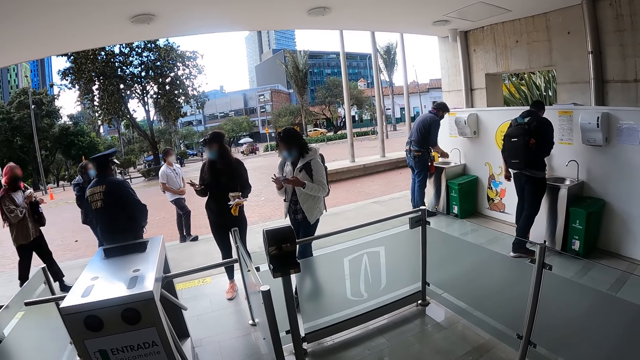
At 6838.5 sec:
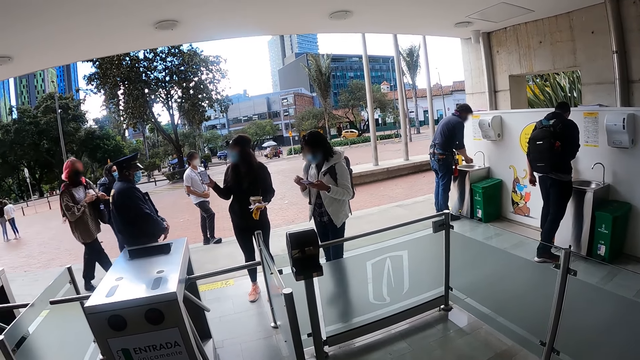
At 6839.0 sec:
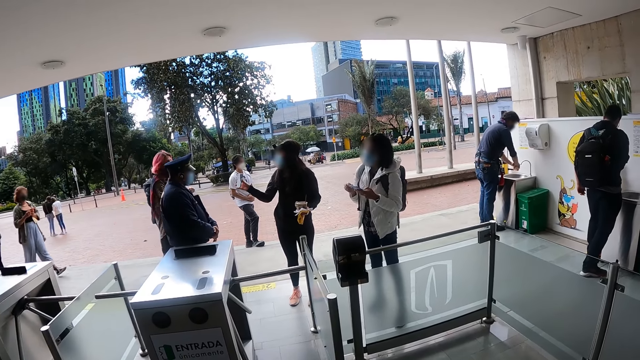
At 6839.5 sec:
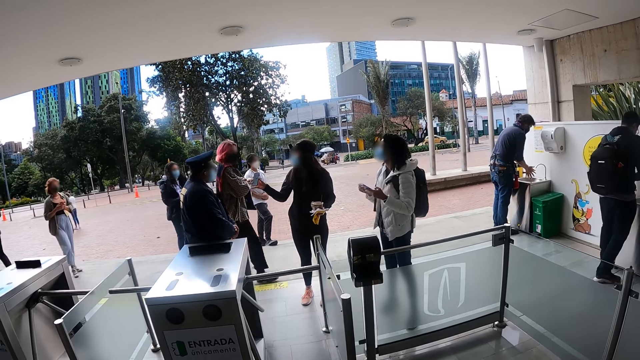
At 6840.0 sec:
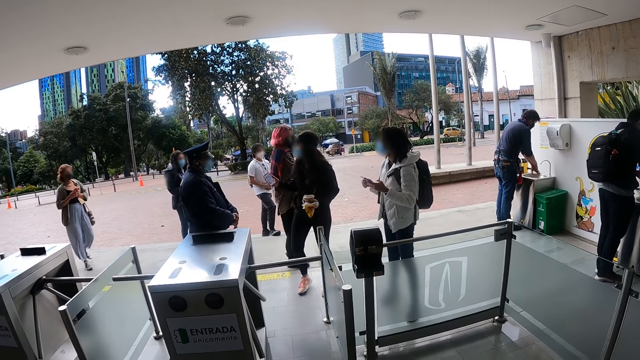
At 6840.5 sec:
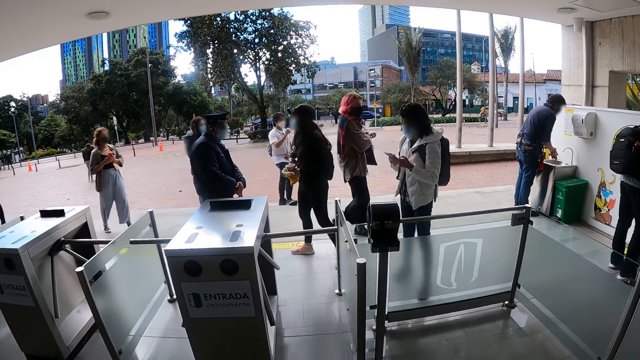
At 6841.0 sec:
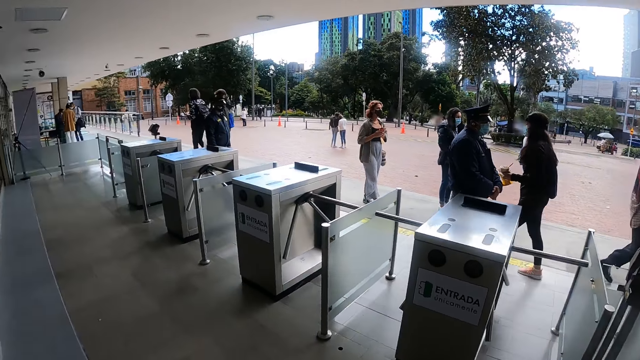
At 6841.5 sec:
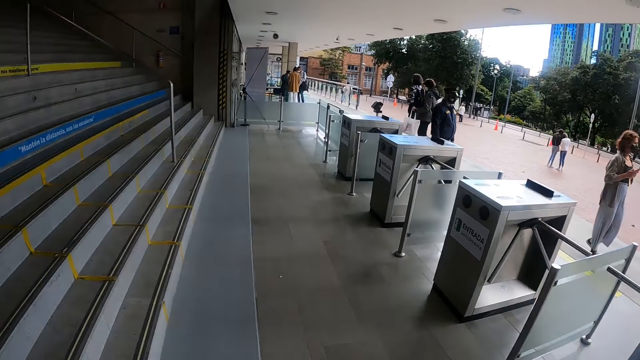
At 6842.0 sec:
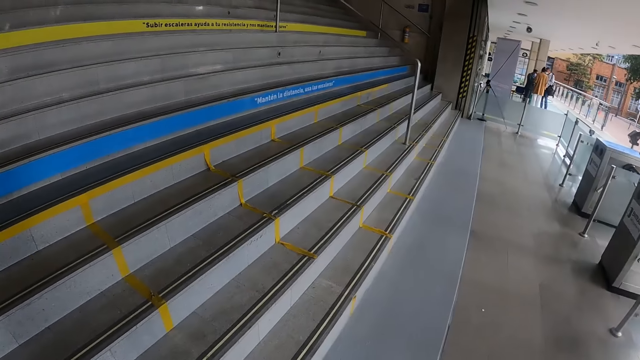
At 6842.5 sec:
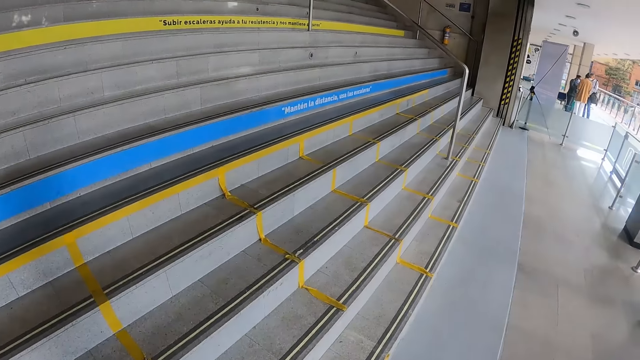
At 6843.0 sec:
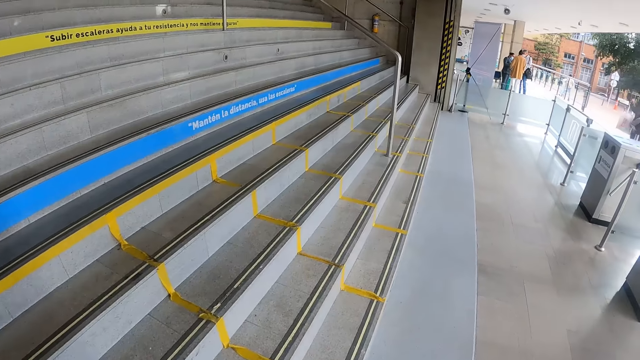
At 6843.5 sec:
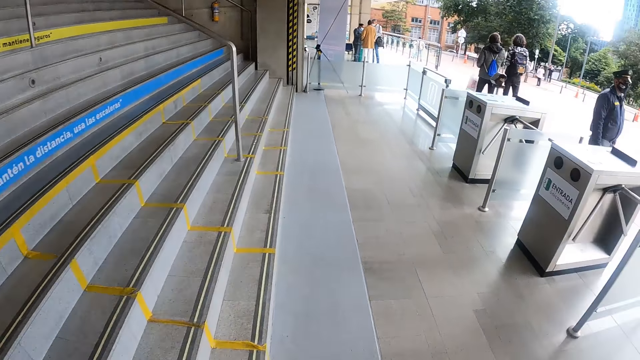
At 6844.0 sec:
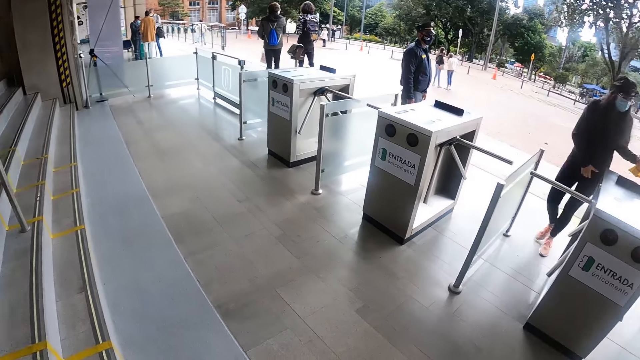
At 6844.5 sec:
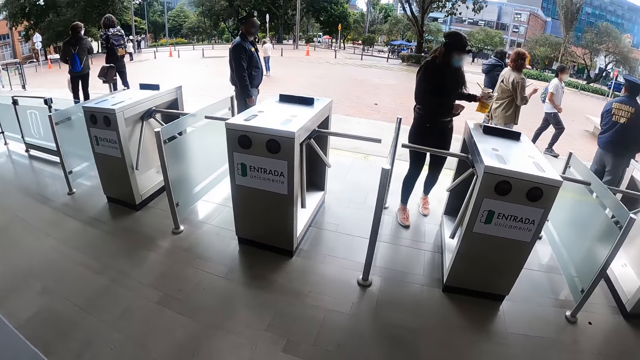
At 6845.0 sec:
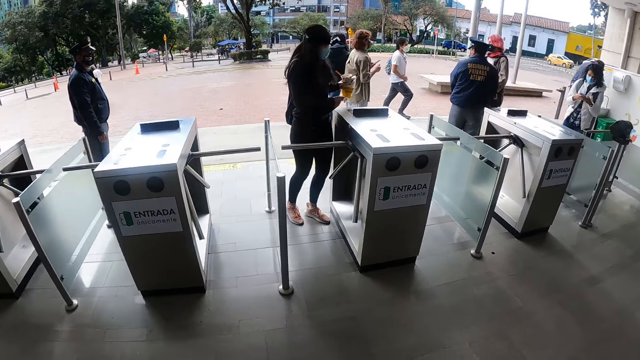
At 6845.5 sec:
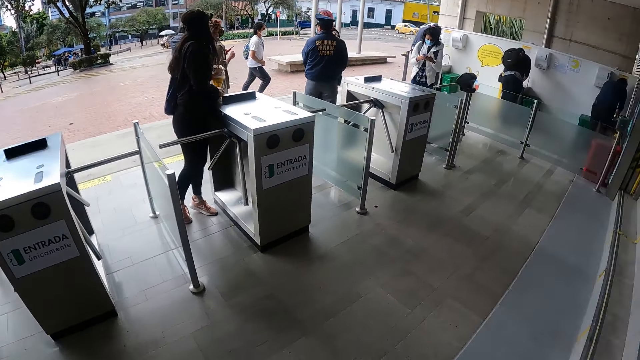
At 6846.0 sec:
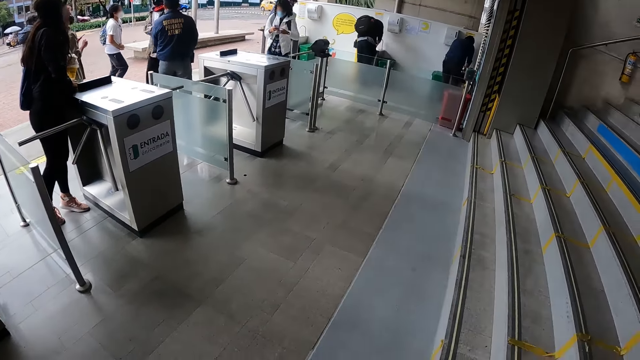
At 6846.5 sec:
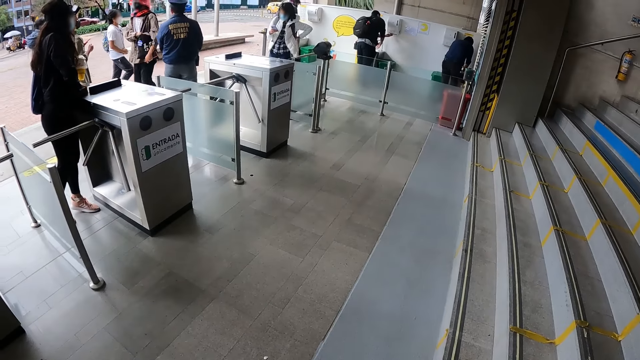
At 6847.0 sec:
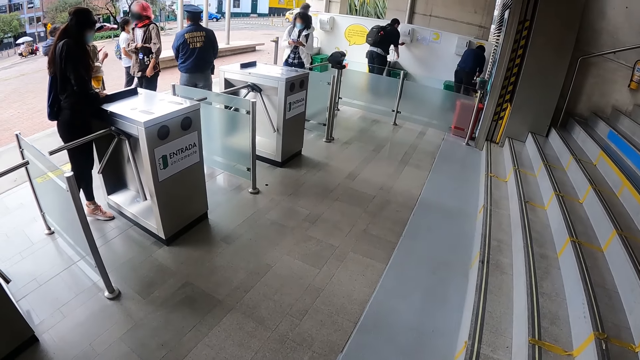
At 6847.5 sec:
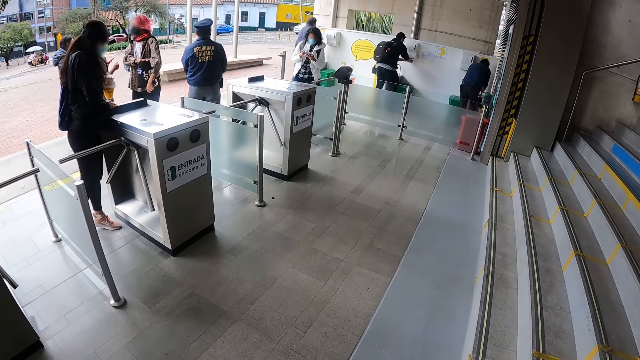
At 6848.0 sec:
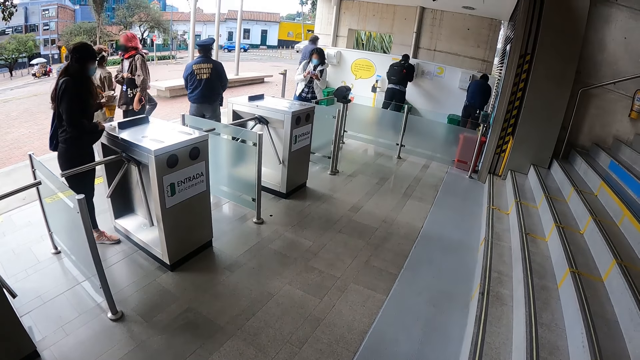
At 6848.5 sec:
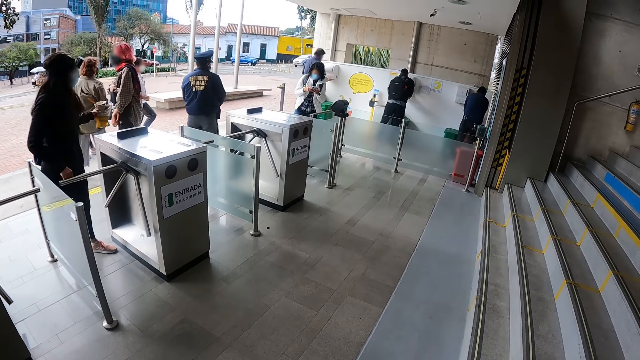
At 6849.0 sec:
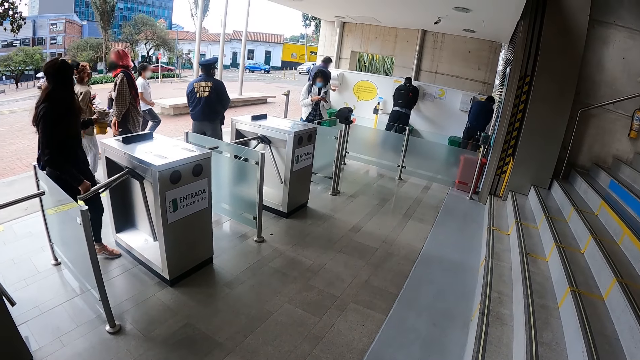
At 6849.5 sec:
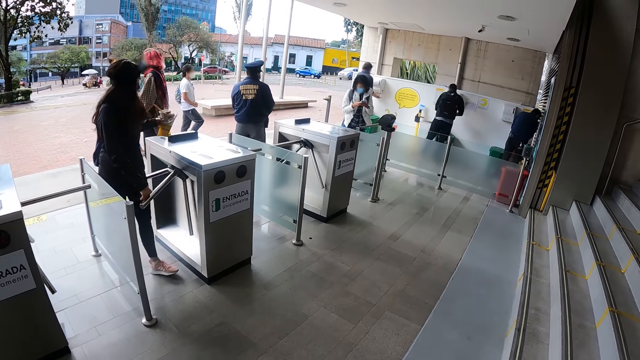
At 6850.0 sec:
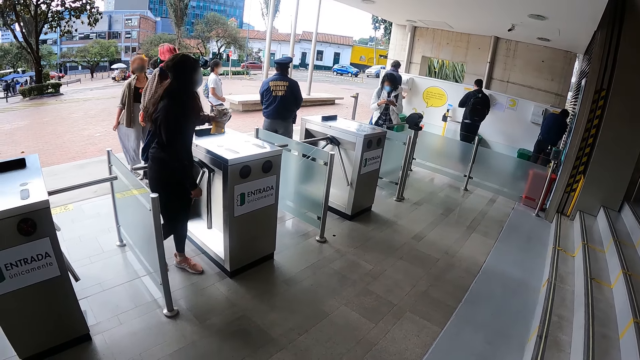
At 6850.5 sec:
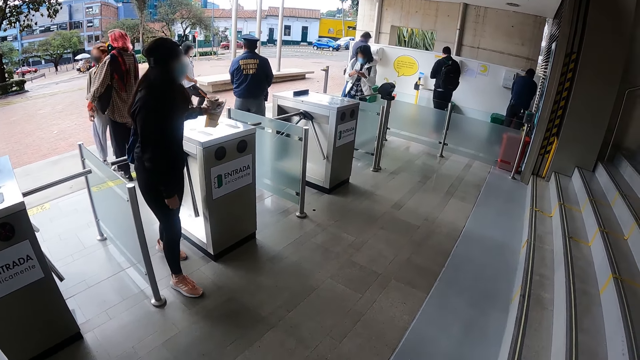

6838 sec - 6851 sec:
A woman operates a phone. The camera wearer looks around the building. They walk on the floor and look around. The woman operates the phone.

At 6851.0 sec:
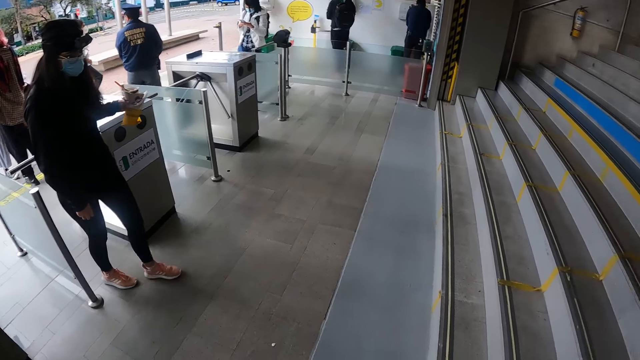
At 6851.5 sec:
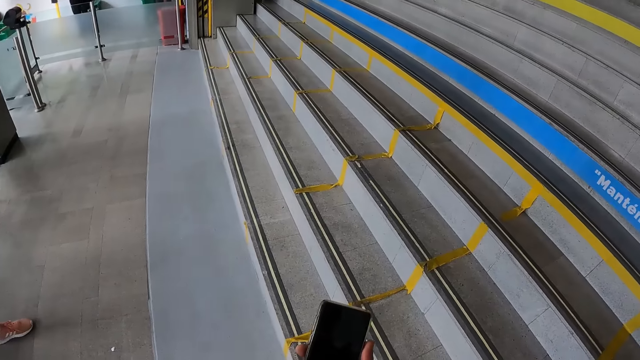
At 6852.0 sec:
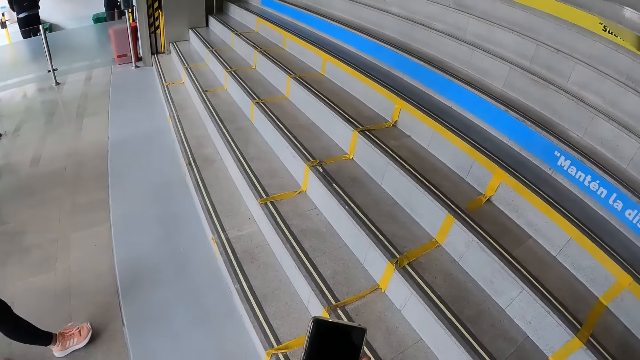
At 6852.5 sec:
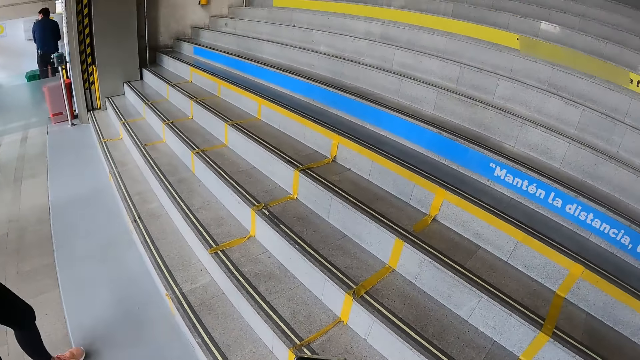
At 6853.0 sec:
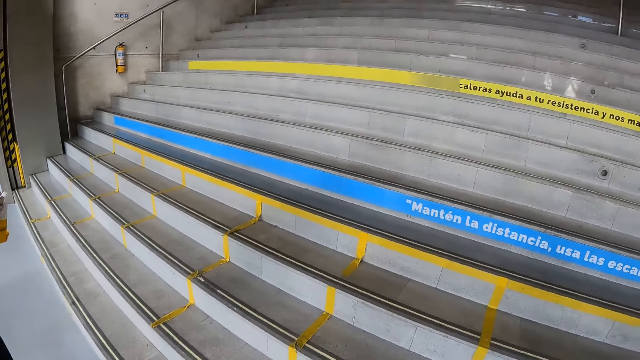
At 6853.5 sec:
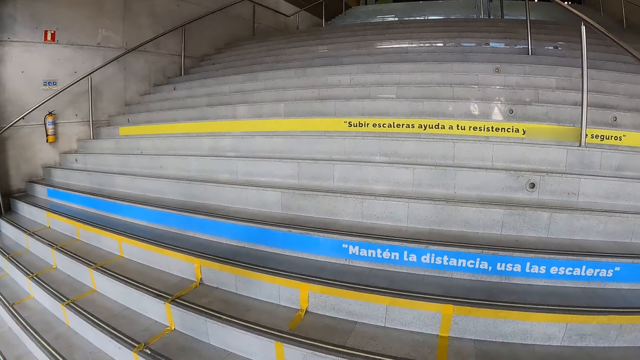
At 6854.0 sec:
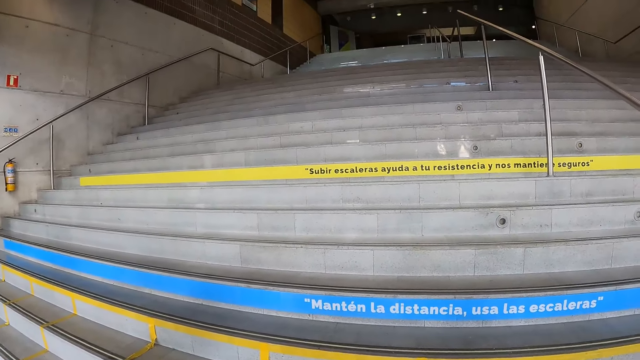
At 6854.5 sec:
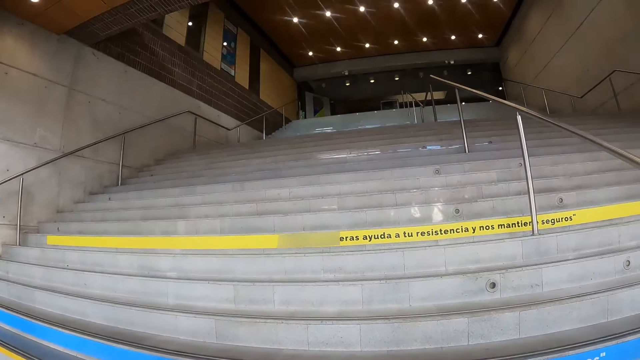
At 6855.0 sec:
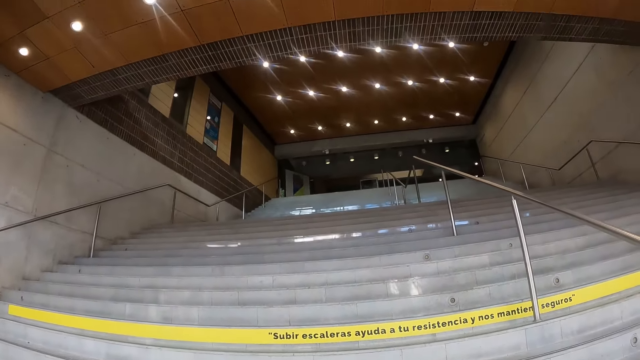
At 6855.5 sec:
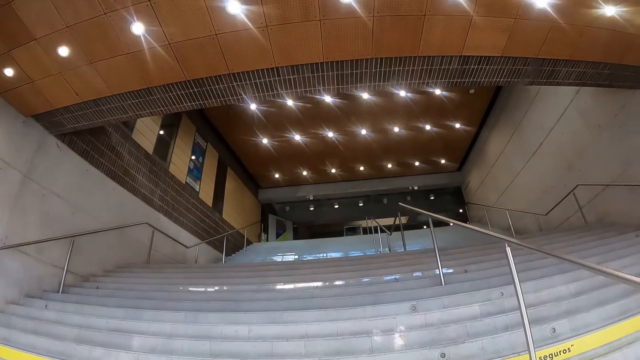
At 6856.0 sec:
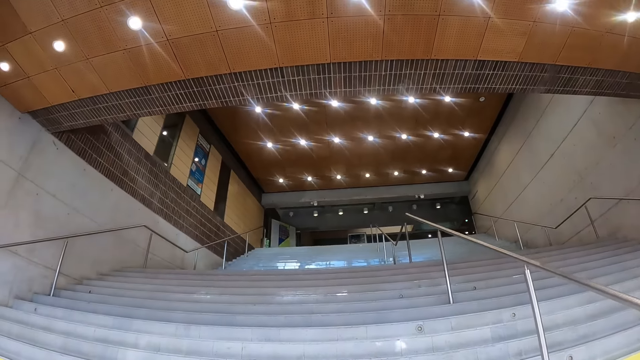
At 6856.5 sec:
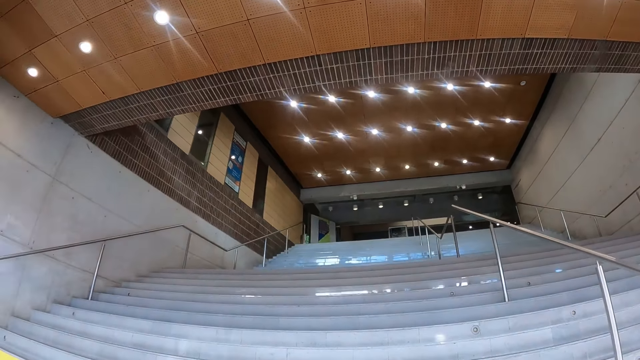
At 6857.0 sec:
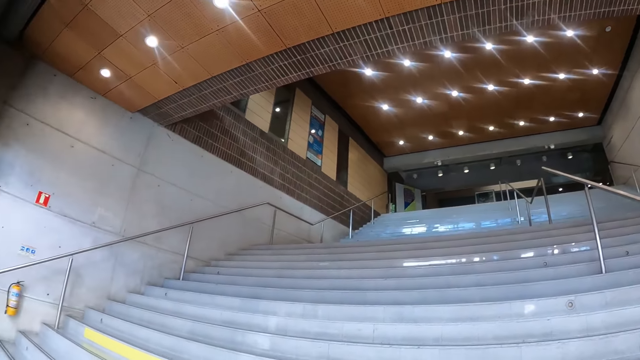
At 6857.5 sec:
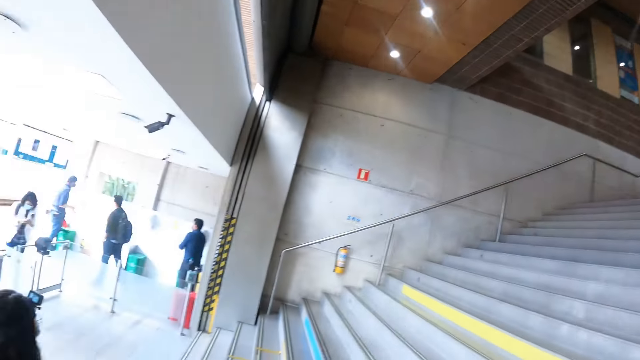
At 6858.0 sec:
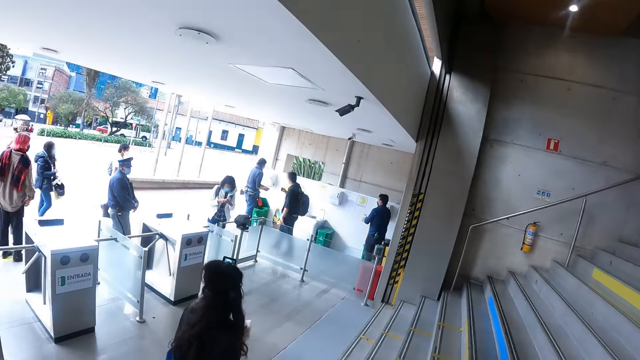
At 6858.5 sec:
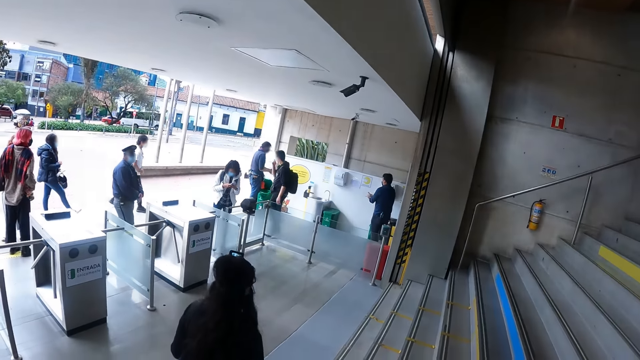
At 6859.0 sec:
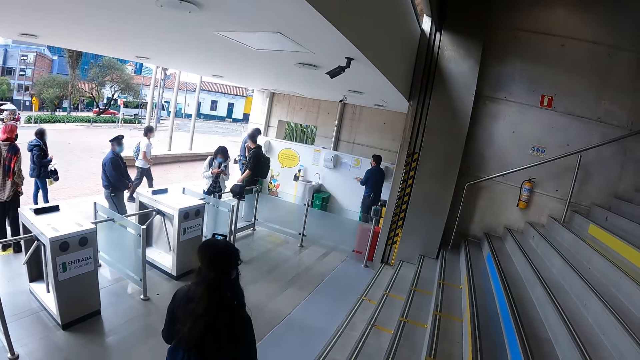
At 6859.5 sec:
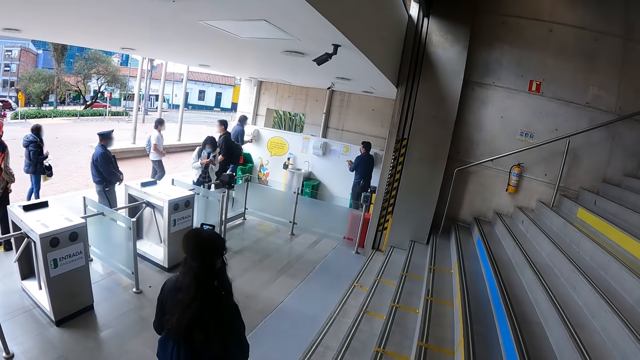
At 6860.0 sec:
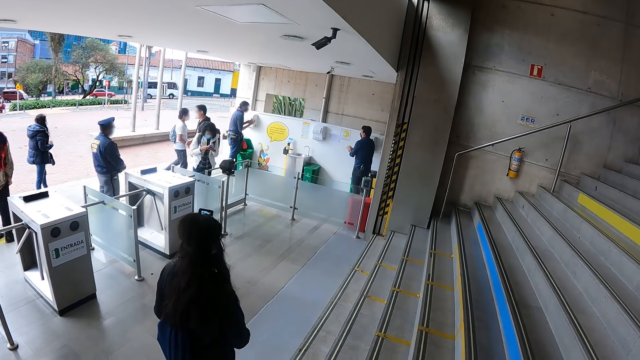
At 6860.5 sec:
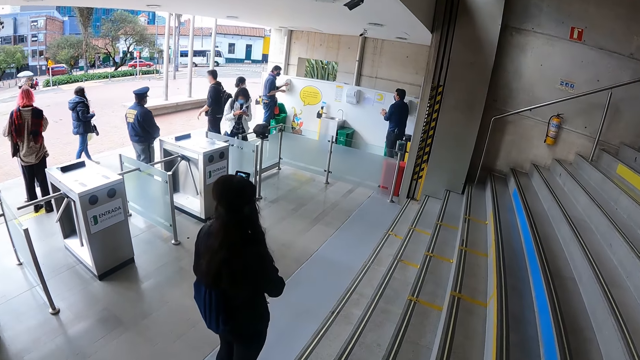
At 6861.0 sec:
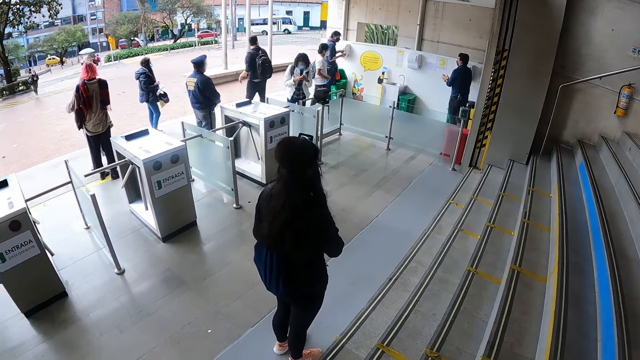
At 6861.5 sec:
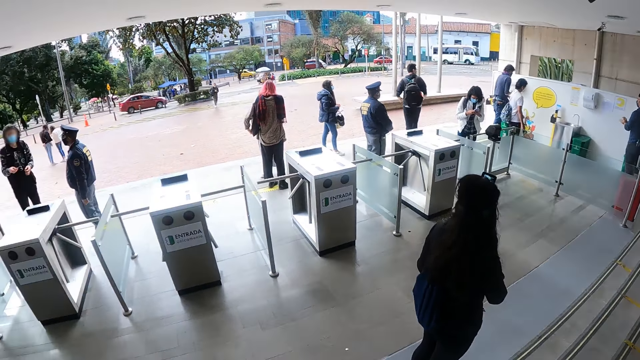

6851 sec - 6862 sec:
The camera wearer operates a phone. They walk on the stairs. They look around. A woman operates a phone.
